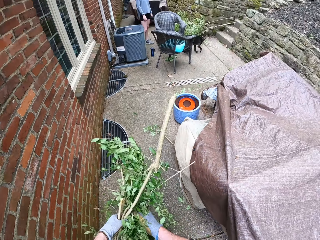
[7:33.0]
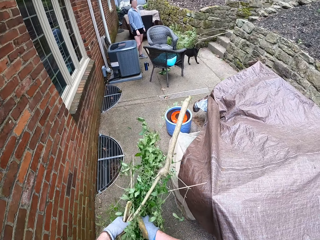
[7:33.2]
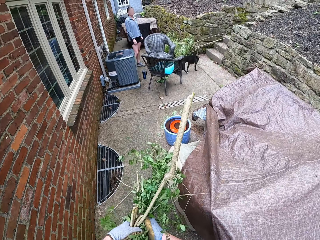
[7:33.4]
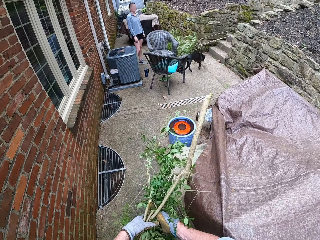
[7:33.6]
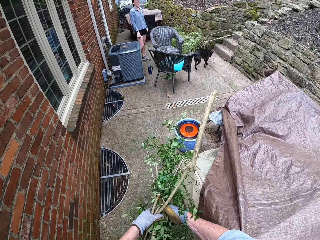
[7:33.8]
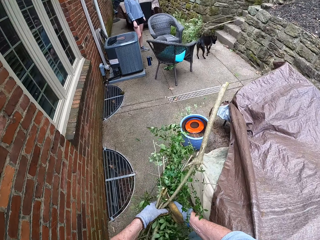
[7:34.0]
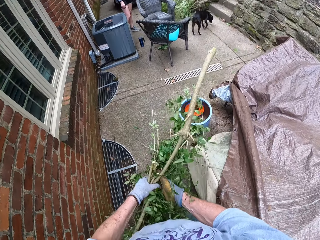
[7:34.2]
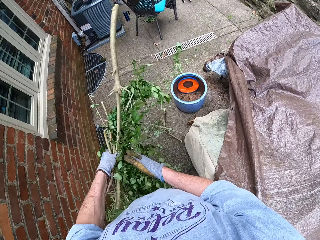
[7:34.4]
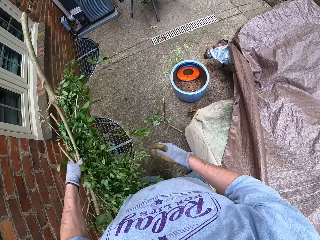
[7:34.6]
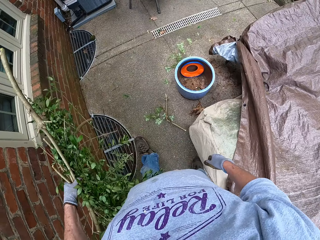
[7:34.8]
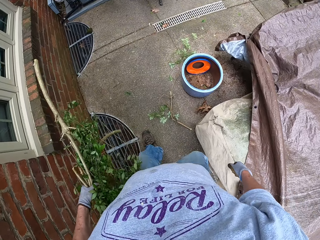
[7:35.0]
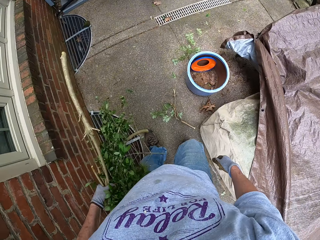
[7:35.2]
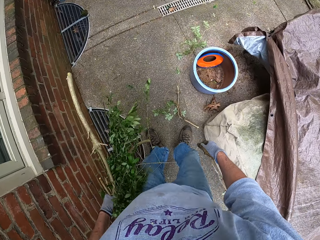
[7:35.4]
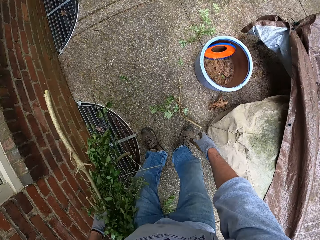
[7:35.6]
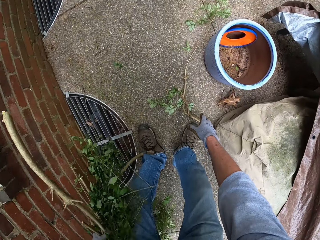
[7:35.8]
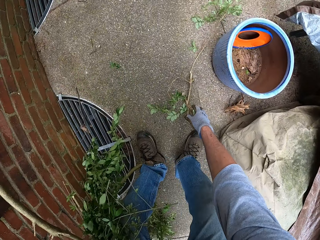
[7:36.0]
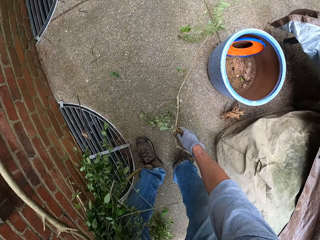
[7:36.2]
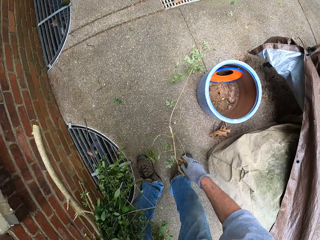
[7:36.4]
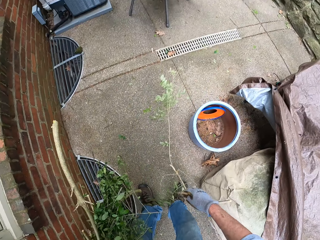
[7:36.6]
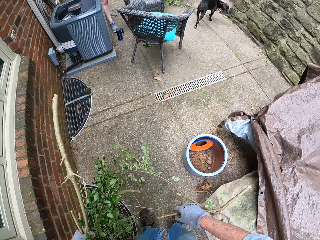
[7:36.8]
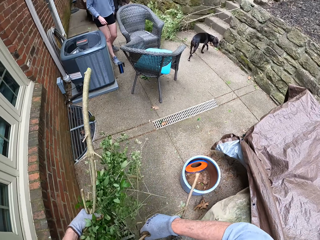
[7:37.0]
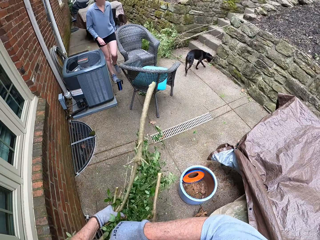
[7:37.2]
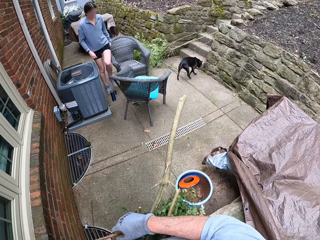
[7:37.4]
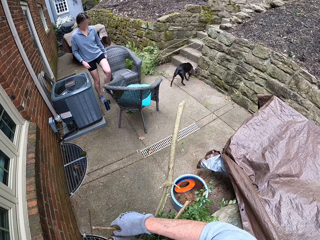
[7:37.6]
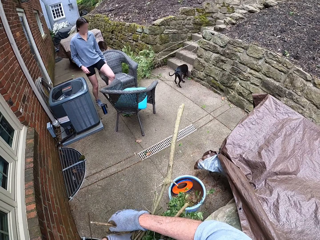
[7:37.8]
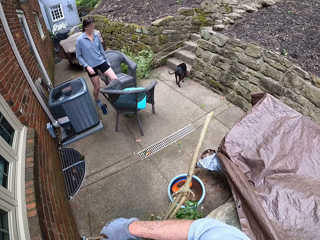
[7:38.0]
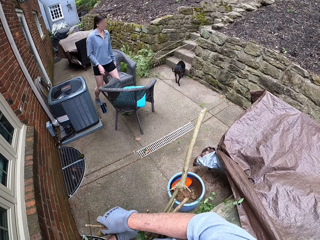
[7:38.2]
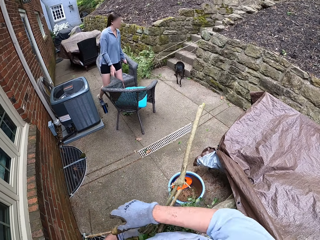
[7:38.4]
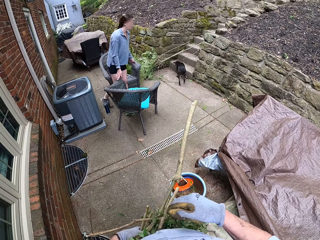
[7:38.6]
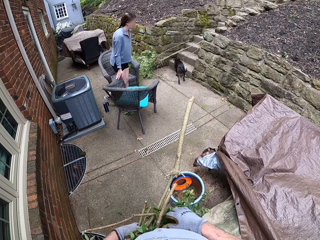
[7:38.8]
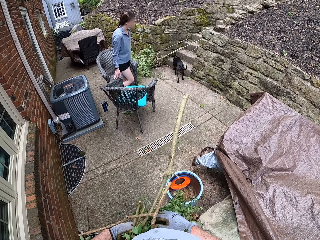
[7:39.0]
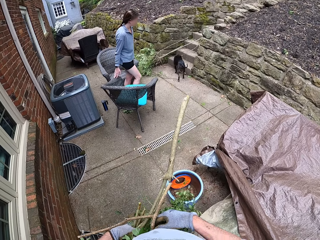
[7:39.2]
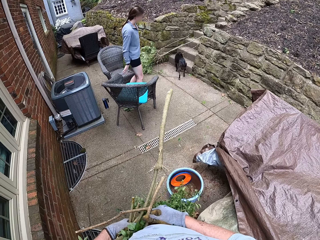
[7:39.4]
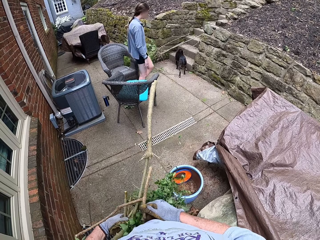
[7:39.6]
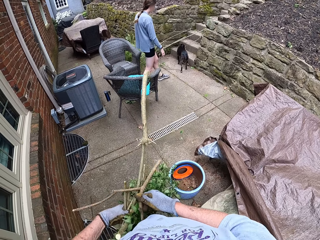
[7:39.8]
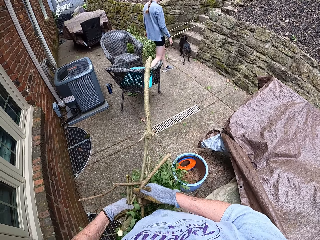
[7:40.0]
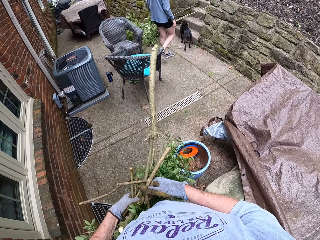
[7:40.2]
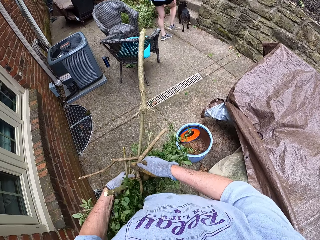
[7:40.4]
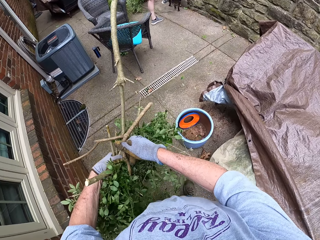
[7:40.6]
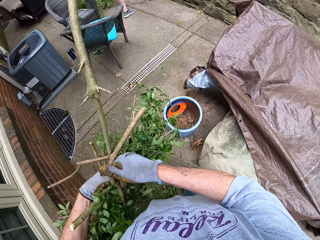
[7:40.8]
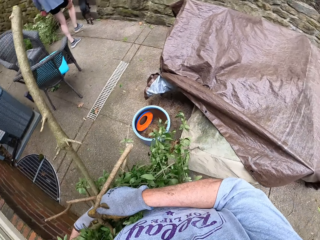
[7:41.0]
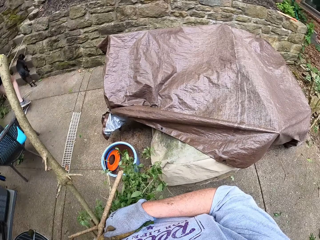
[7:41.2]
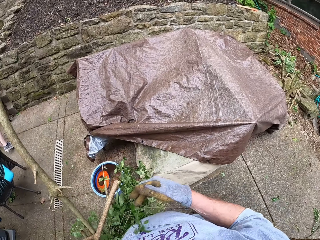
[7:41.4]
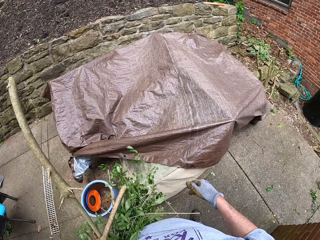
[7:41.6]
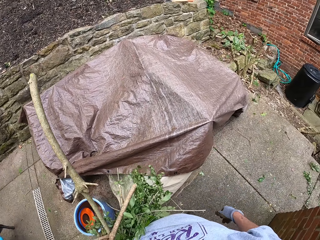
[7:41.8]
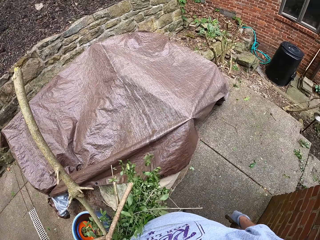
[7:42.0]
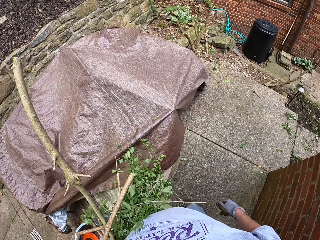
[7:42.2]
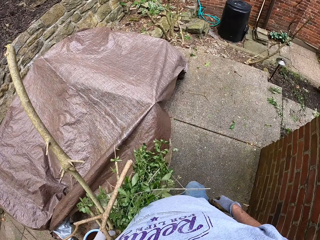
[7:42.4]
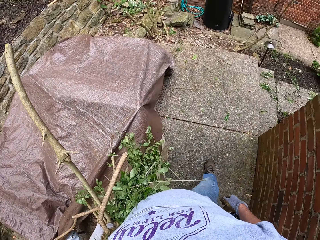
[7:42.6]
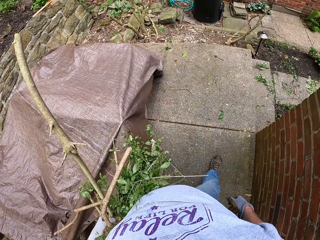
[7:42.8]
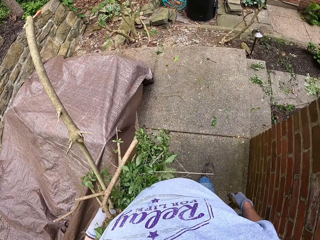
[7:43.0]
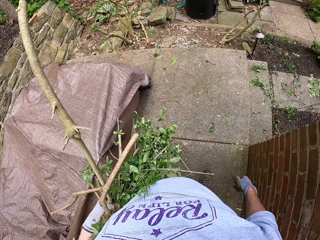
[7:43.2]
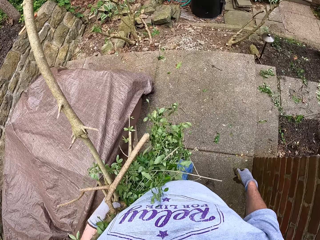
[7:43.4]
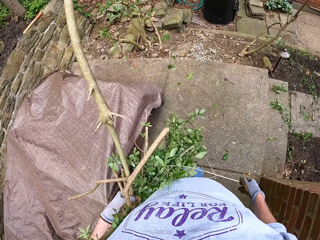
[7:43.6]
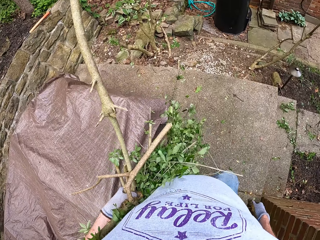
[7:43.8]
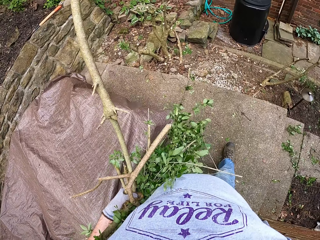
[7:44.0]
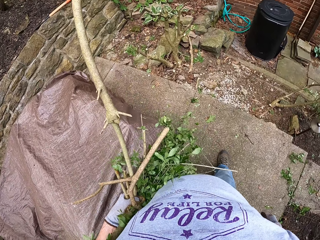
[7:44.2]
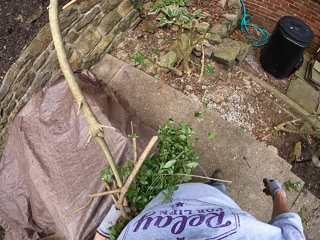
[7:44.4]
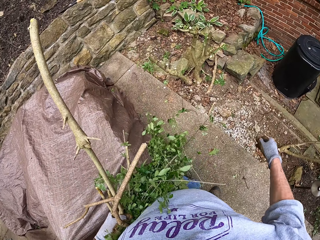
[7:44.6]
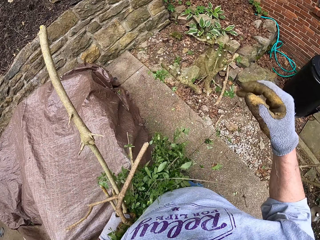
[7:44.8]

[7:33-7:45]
The camera wearer walks around the backyard. They collect a branch of the tree from the ground. They walk around the backyard.

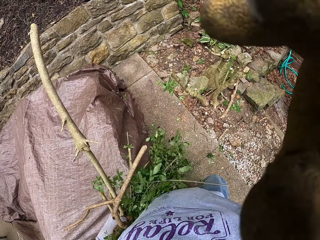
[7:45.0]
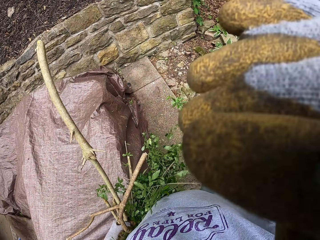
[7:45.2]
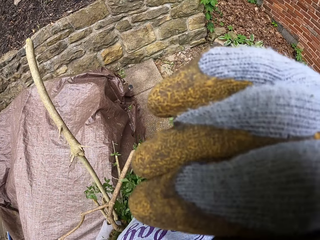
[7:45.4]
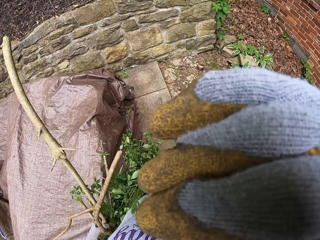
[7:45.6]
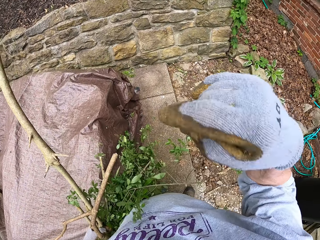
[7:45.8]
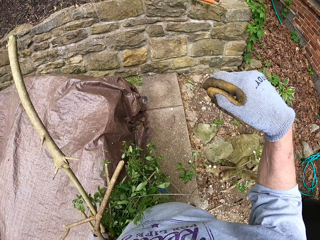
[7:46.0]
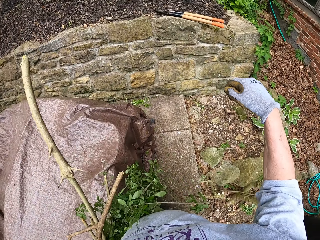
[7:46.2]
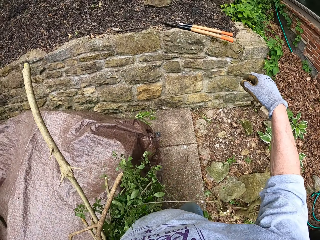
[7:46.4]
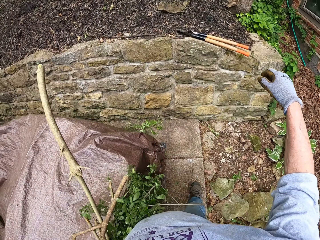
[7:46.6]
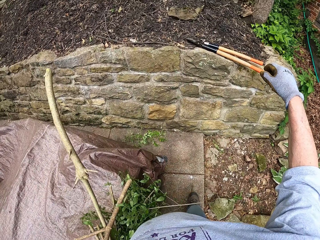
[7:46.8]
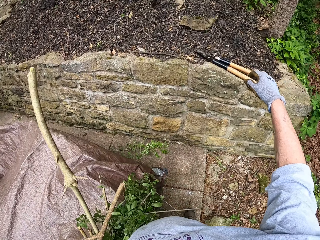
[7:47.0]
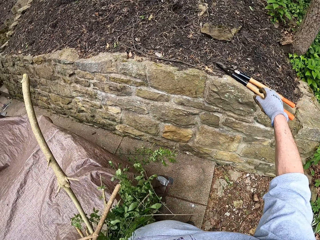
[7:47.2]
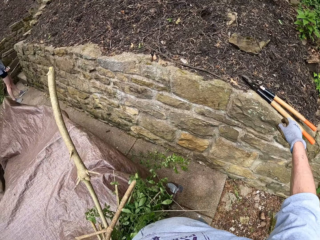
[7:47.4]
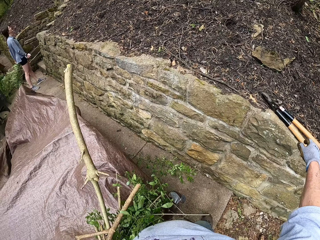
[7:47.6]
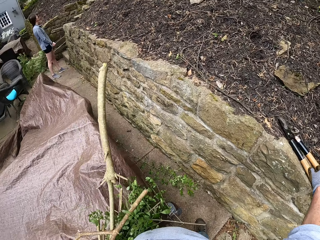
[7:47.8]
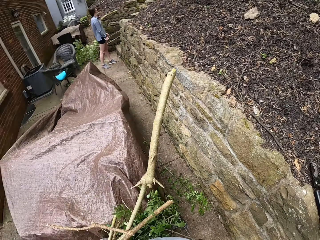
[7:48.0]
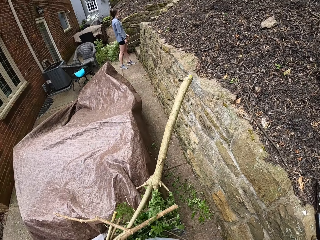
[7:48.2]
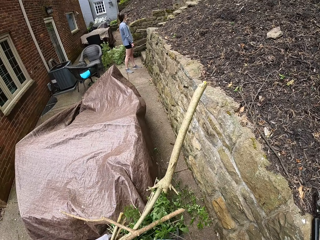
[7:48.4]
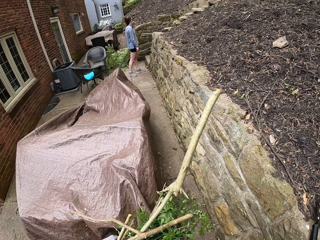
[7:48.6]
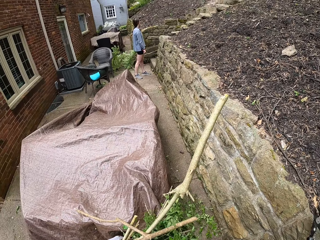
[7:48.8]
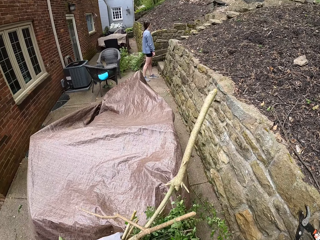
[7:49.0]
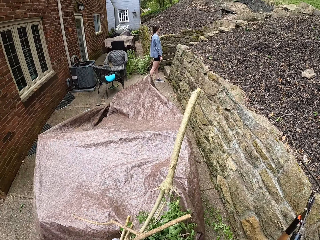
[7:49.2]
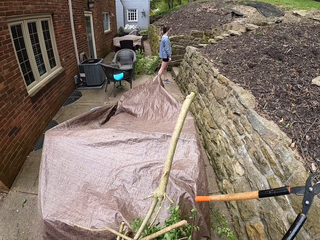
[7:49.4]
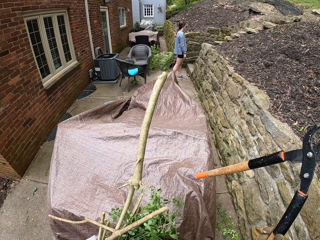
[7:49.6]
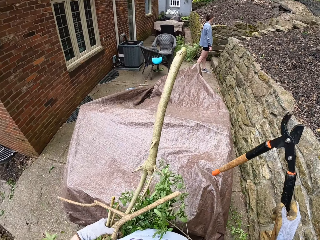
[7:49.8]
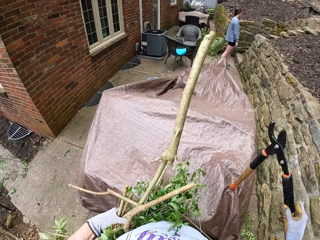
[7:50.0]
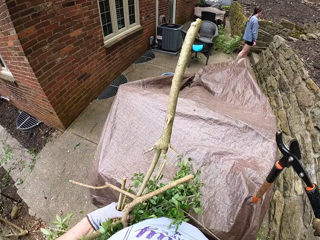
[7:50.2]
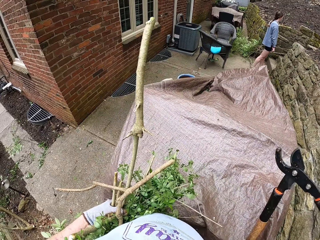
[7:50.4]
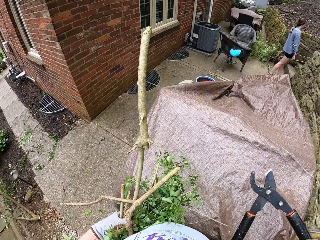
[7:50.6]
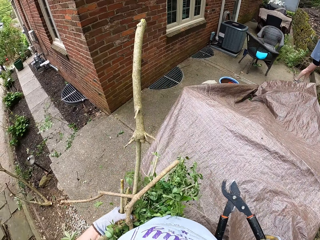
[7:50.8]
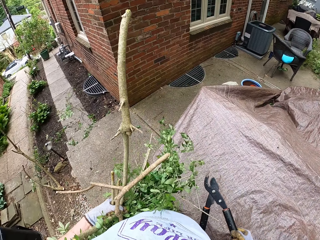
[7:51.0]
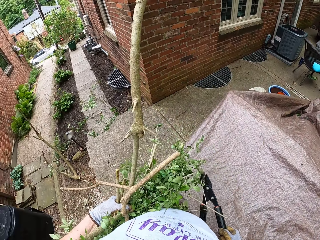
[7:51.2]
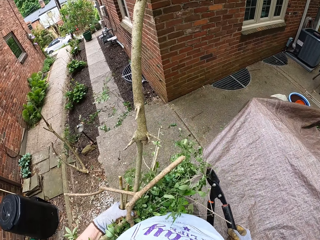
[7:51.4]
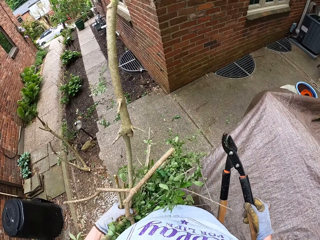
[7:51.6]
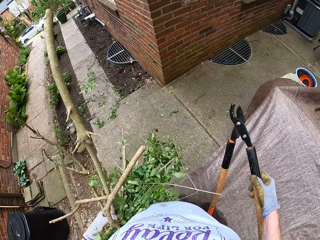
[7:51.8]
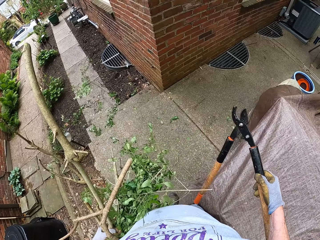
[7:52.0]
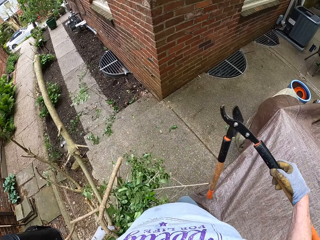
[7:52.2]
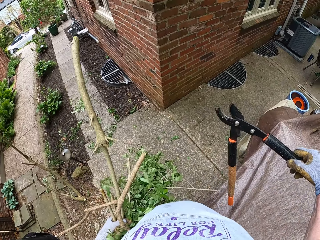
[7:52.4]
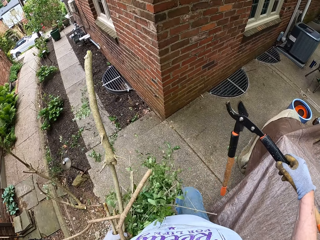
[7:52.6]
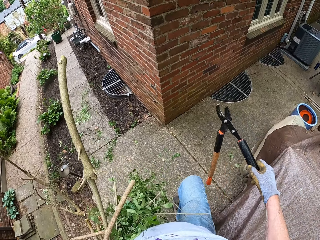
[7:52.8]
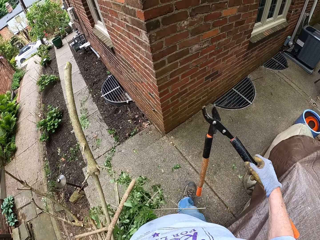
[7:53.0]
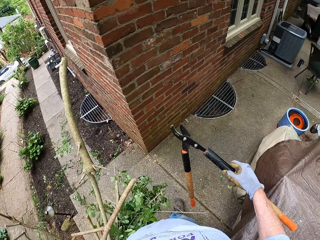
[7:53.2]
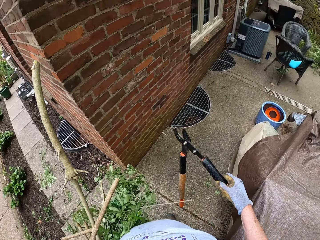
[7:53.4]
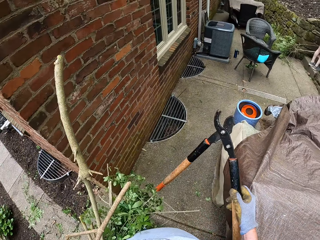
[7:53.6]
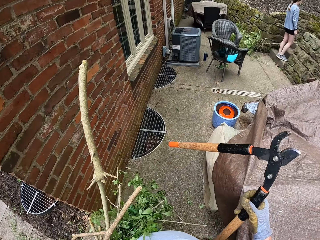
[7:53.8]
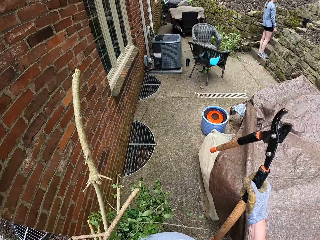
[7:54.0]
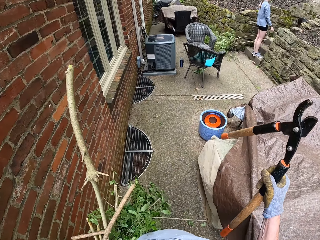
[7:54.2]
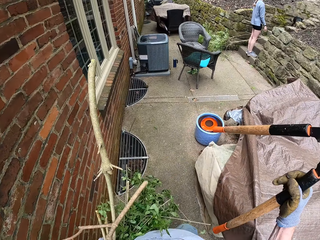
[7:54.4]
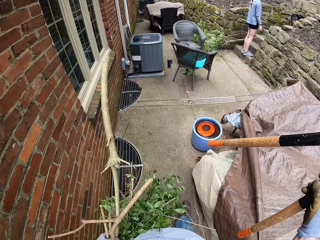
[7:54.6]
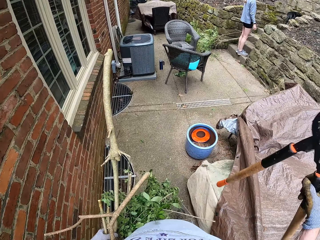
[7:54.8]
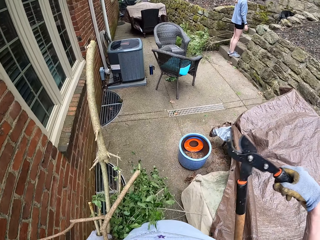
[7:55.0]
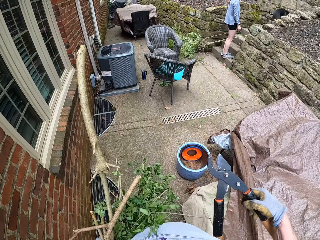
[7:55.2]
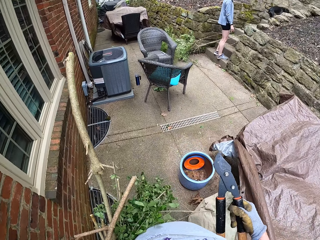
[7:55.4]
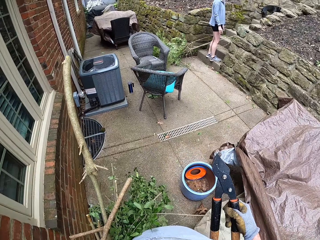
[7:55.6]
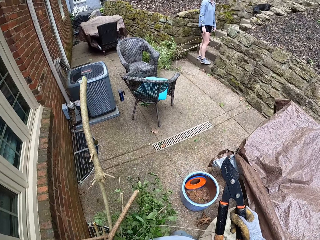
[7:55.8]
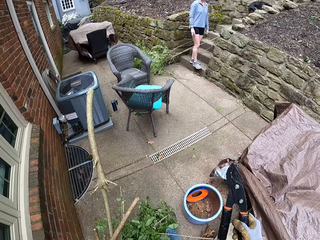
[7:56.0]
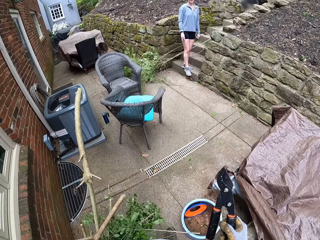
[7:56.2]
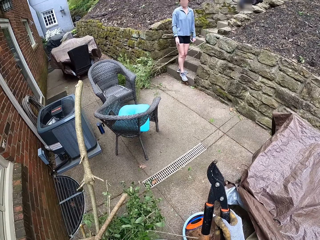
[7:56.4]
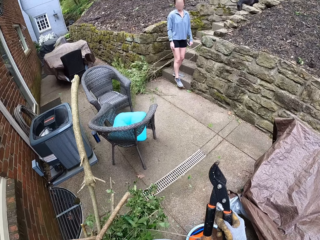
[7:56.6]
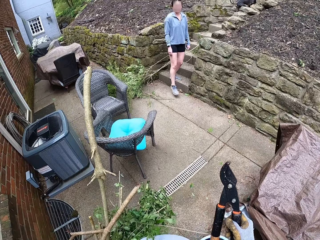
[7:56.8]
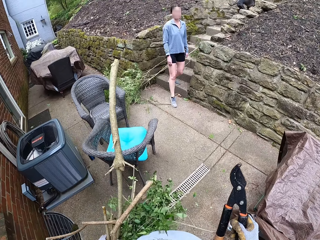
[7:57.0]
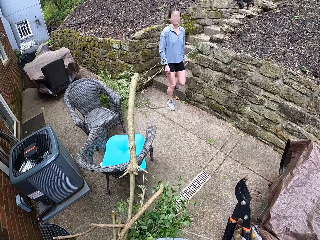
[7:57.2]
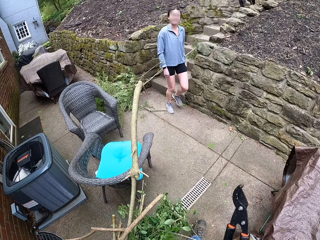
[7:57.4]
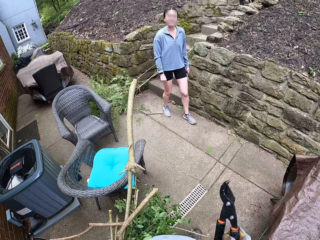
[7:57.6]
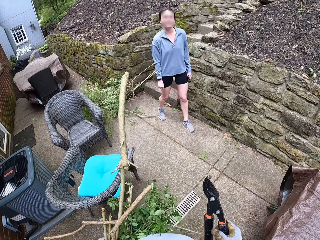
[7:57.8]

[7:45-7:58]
The camera wearer touches something. They take a branch cutter tool or axe. They walk around the backyard.
